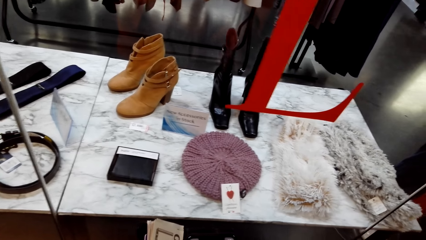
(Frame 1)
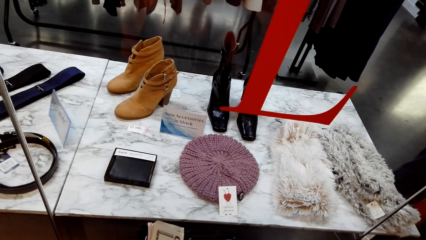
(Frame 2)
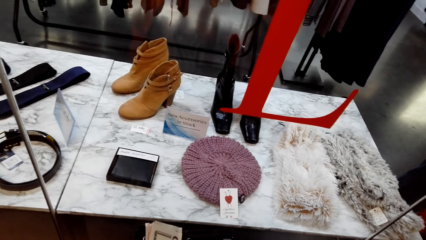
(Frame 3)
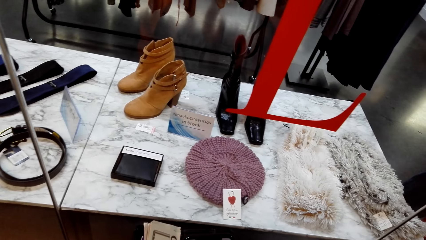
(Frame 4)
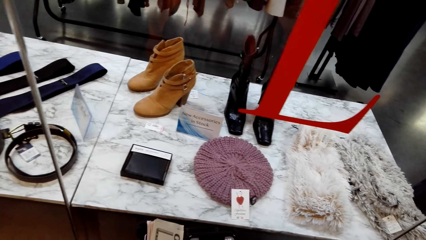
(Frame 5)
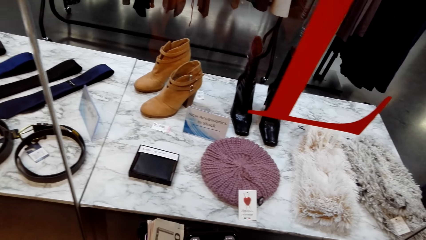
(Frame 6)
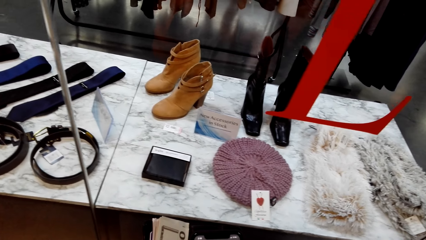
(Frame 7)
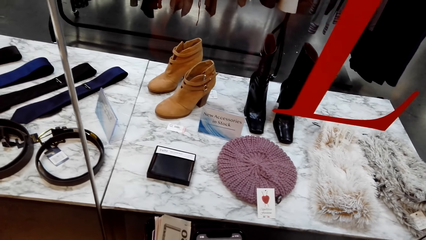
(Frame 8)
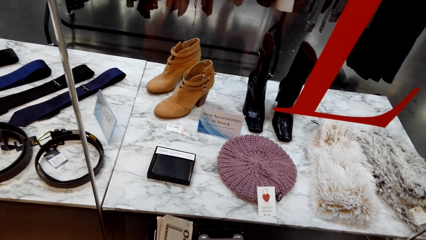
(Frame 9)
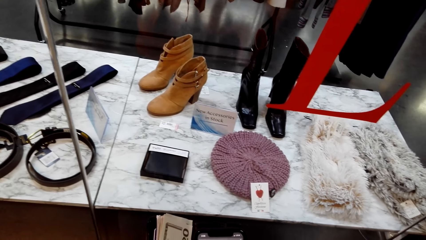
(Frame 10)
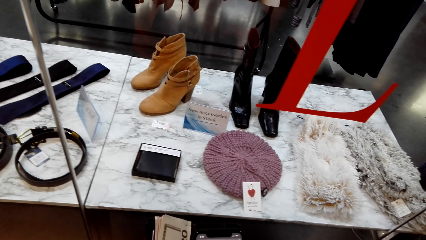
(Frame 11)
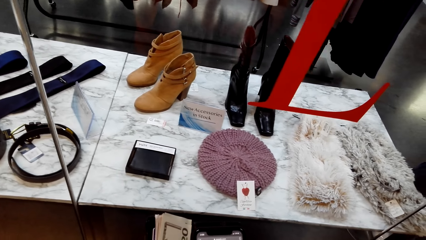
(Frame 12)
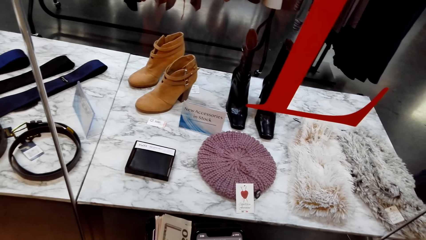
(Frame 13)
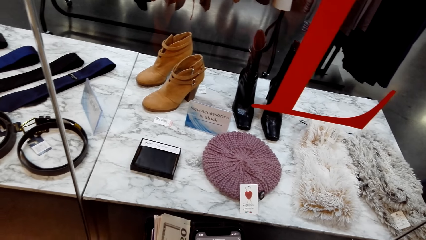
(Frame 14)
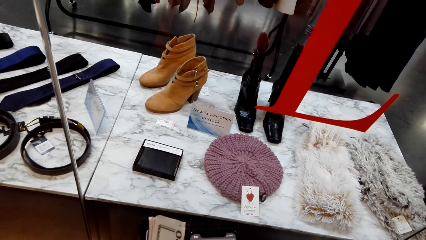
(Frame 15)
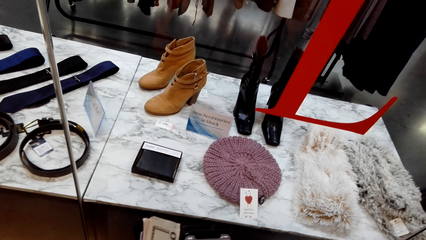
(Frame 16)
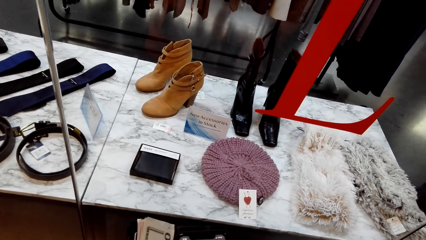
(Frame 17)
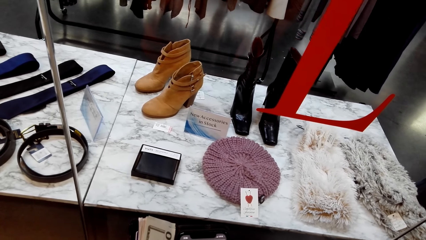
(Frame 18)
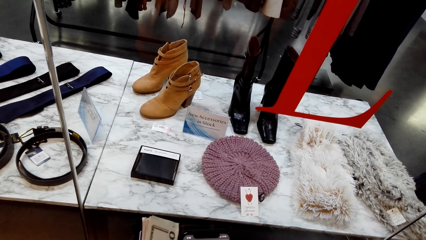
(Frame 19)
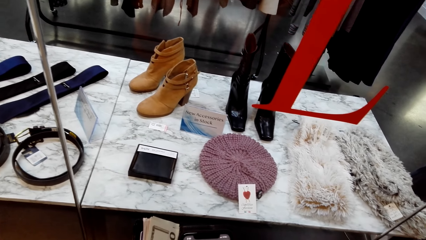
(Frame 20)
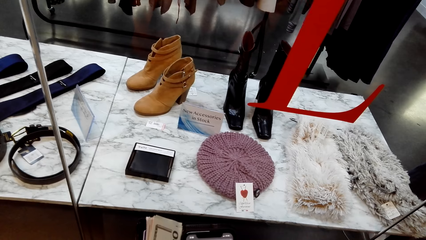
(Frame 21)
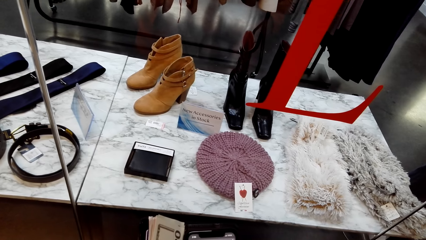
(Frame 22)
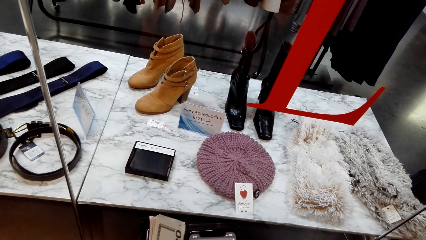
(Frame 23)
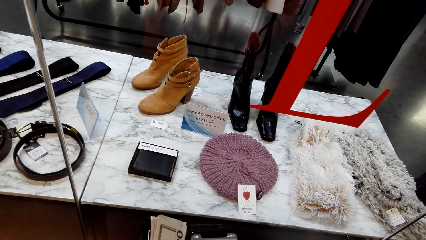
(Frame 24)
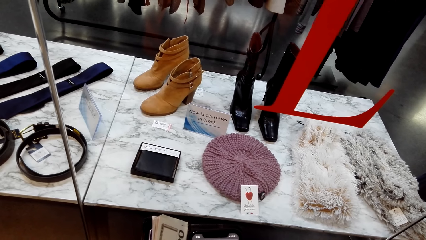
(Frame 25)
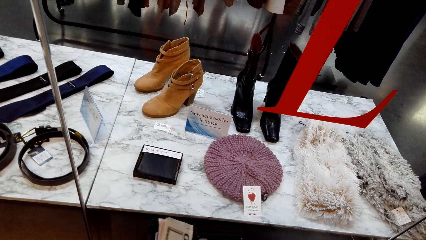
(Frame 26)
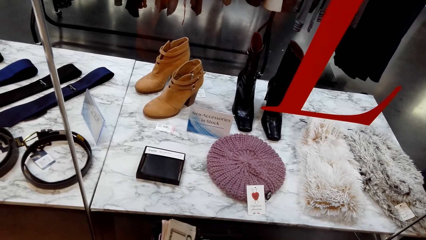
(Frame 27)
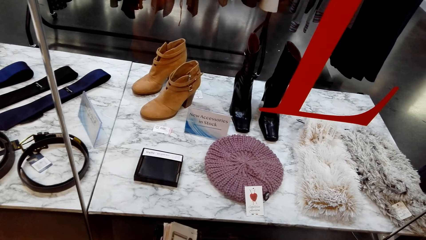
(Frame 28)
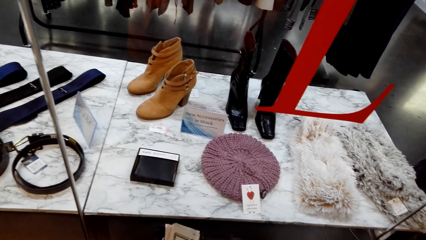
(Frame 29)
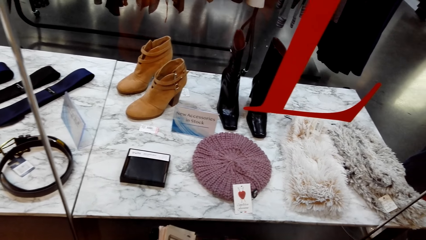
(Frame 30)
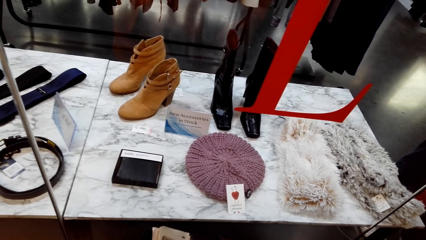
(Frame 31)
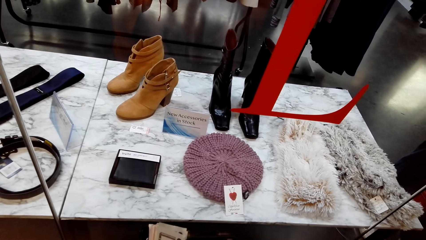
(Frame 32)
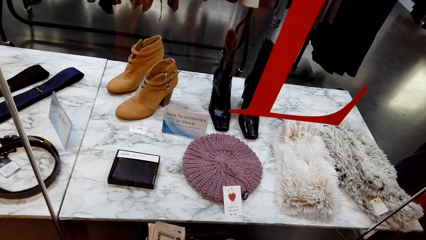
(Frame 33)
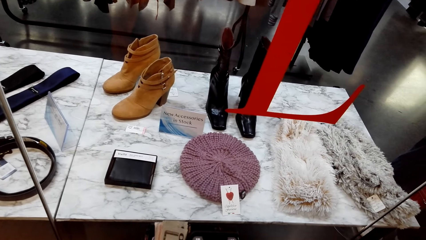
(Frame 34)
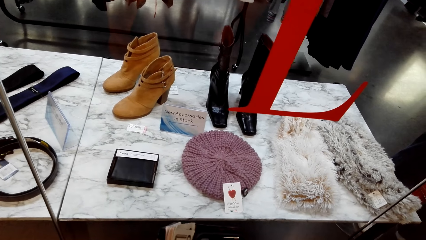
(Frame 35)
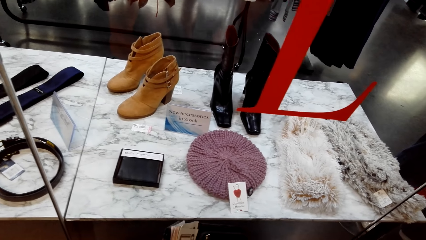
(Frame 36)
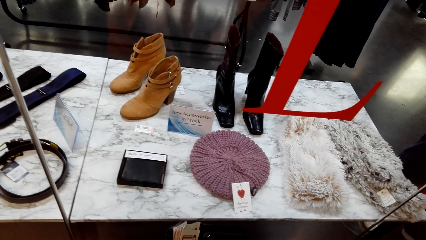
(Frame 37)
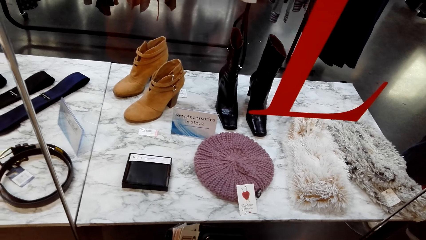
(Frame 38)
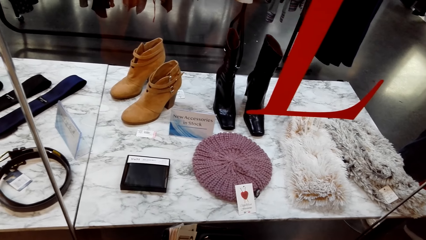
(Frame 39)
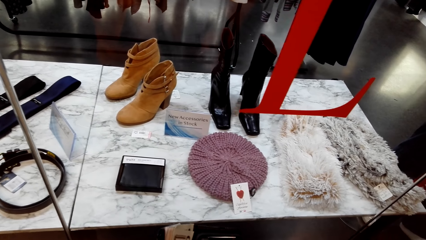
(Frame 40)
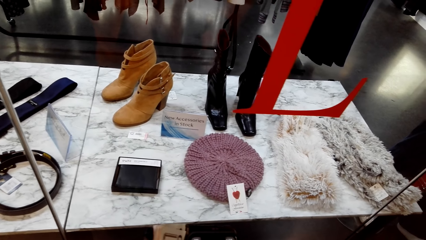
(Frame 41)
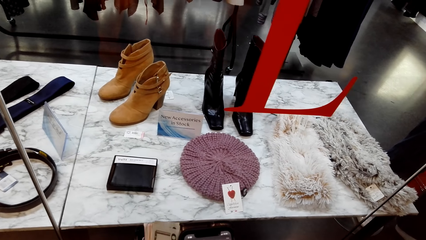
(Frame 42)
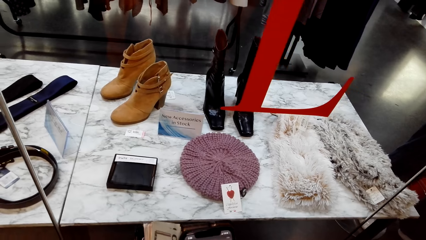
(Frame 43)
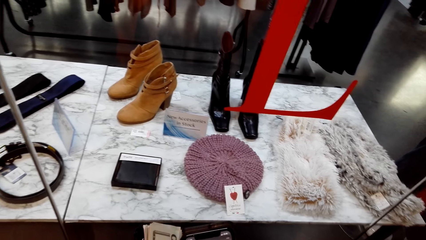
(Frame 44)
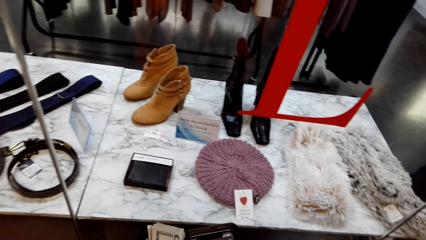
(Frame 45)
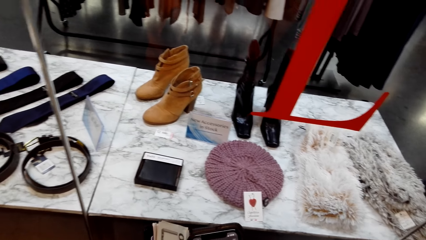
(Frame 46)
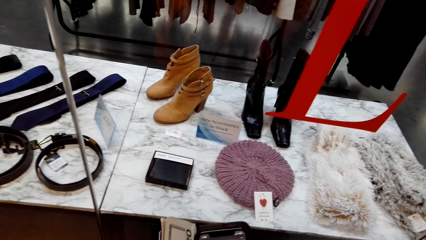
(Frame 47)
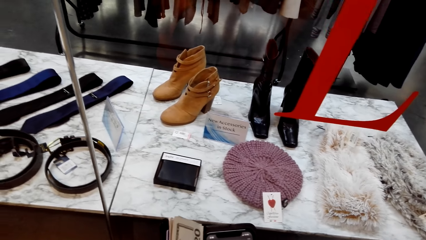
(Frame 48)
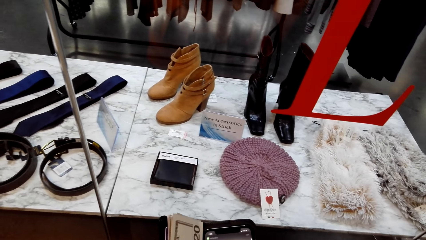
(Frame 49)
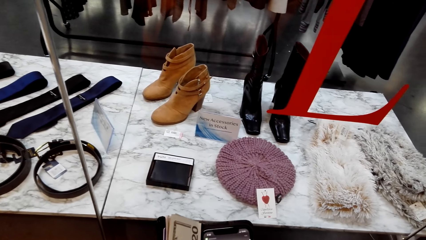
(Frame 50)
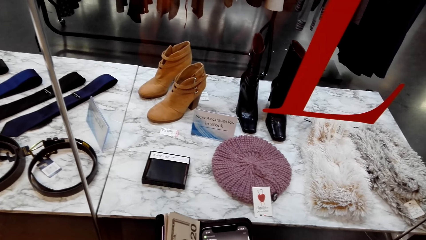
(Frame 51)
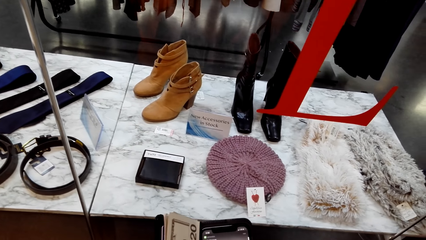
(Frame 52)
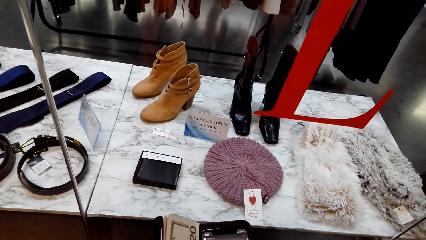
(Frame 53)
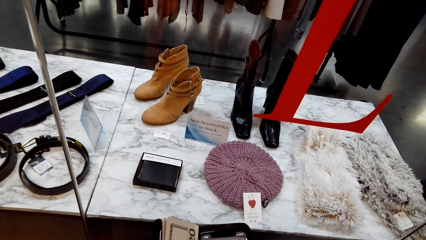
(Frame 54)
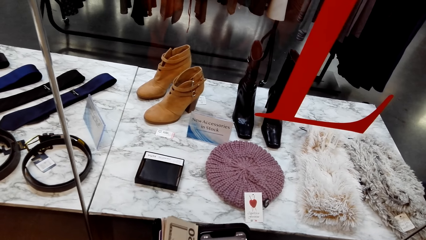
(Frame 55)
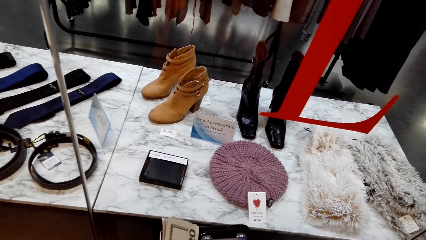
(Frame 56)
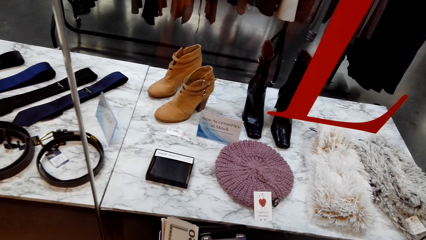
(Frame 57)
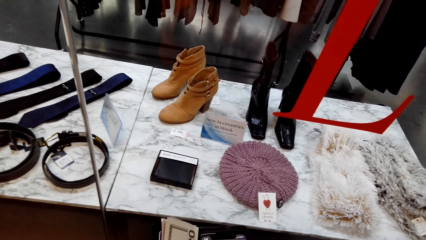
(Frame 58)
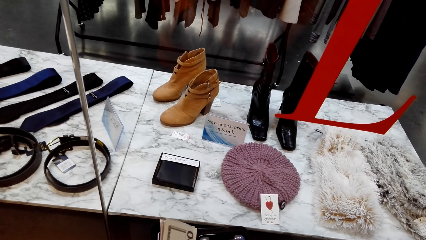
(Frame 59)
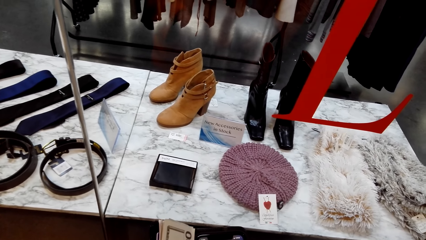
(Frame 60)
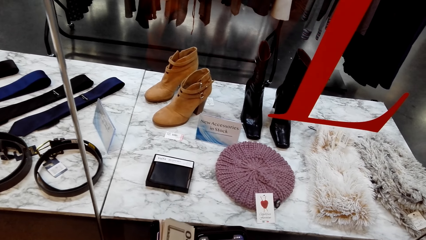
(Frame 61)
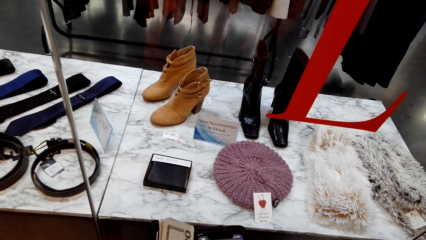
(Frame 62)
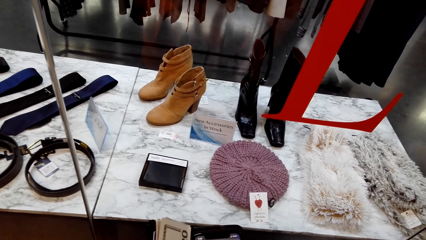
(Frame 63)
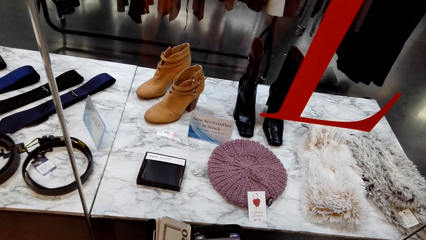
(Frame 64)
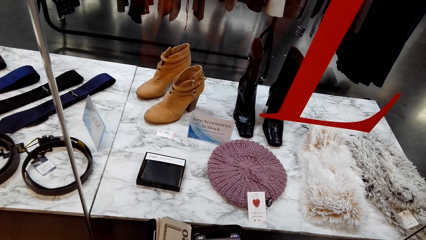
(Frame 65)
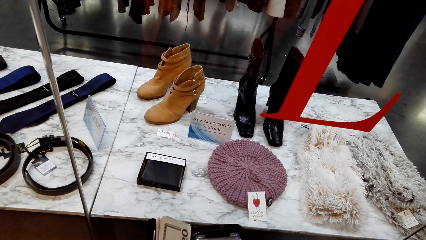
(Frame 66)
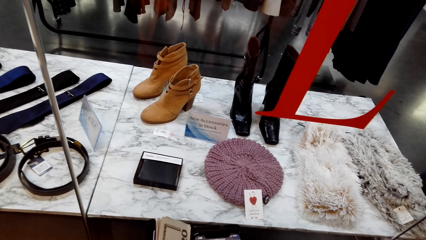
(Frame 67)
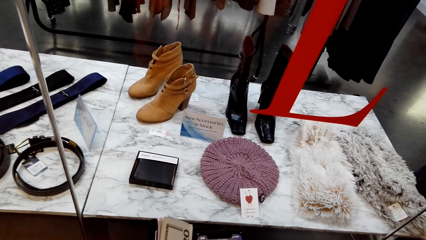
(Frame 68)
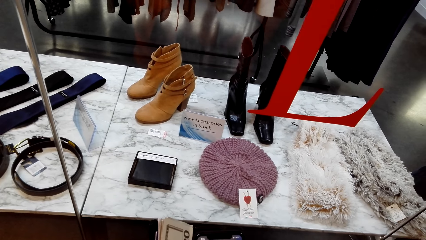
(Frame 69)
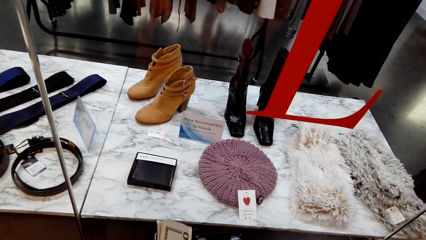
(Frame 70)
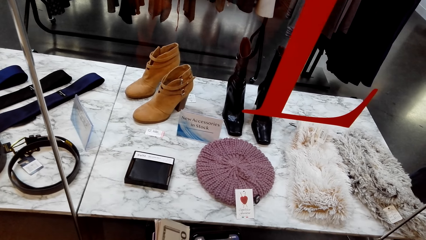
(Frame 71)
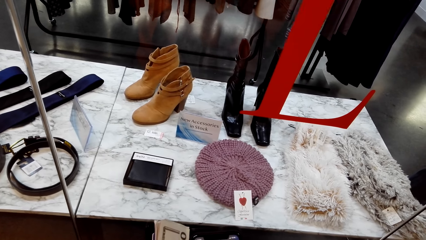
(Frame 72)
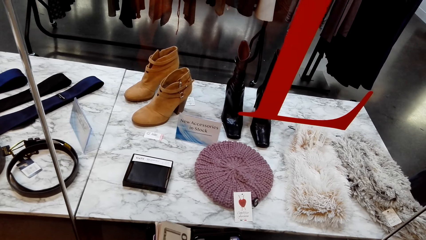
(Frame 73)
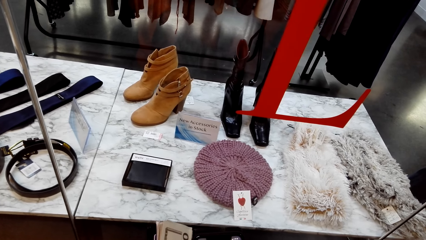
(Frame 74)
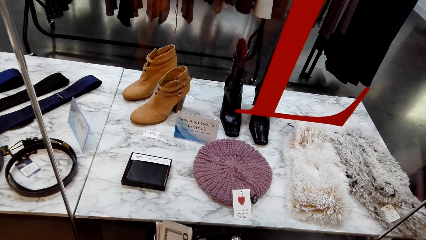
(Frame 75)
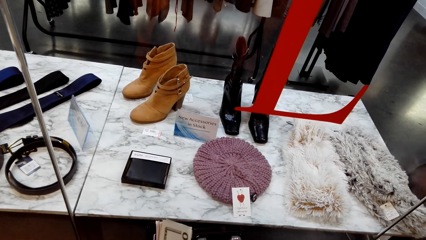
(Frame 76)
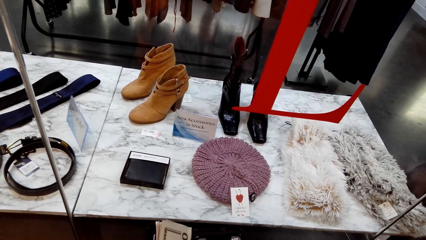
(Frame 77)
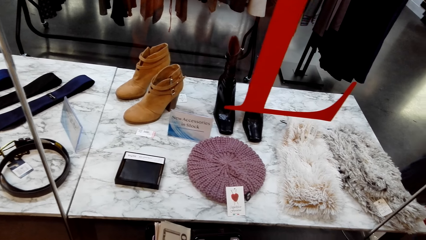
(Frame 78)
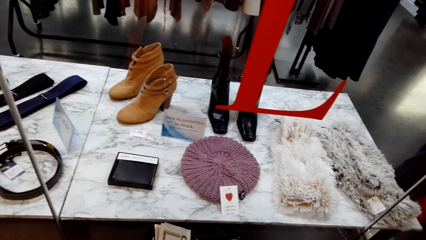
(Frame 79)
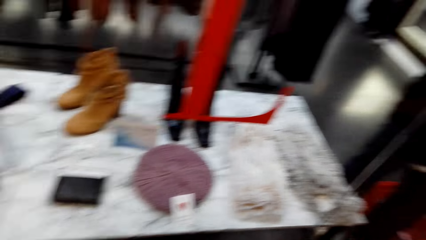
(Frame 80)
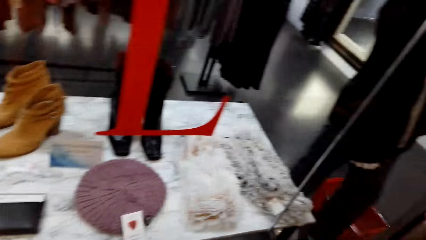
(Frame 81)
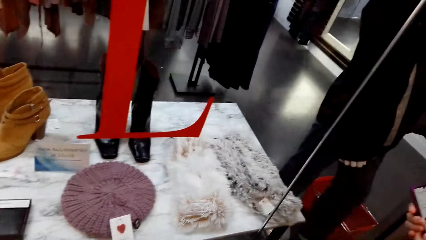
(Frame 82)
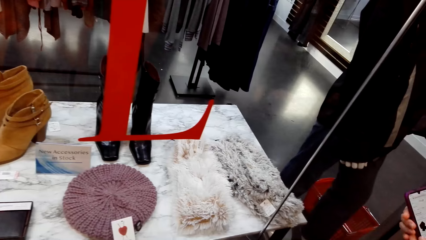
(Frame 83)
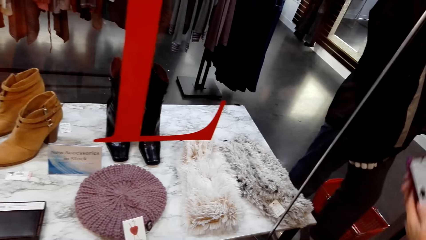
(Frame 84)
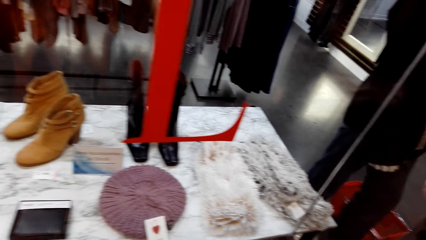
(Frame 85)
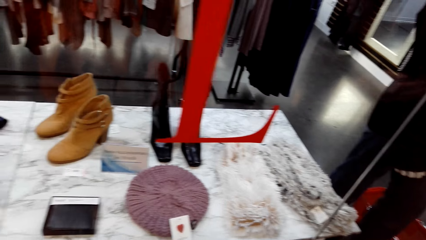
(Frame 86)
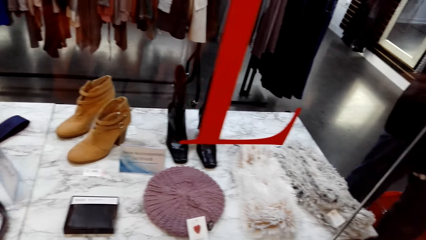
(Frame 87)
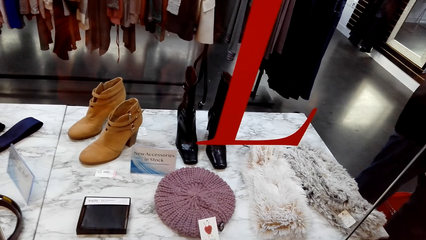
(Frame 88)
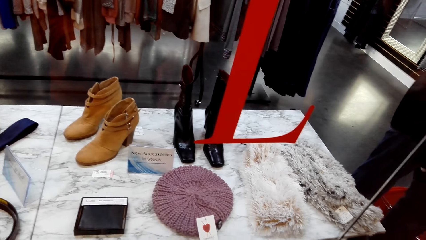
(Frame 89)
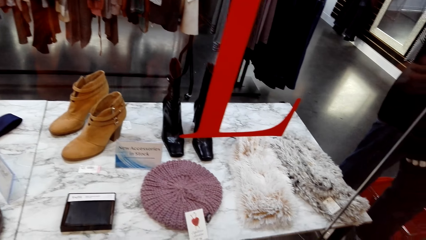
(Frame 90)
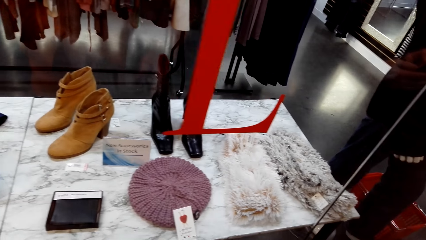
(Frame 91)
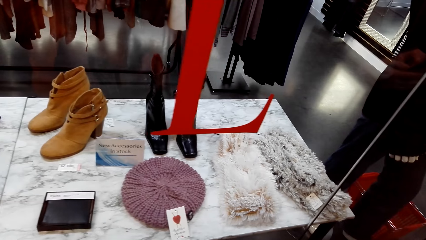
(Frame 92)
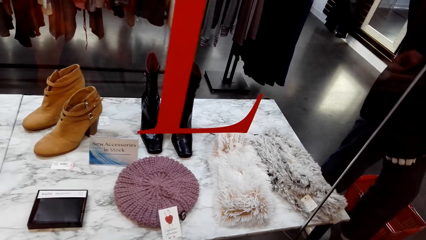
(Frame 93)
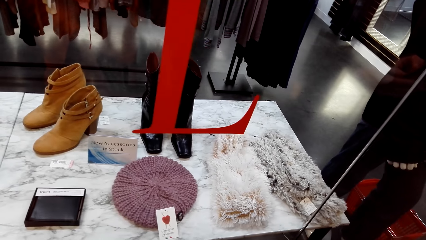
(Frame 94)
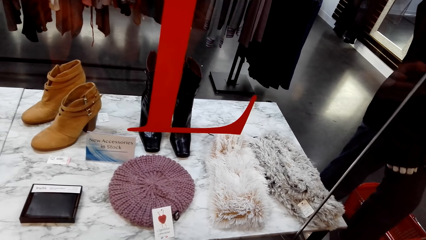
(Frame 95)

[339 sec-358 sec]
The camera wearer uses the phone. They stare at the boots.
